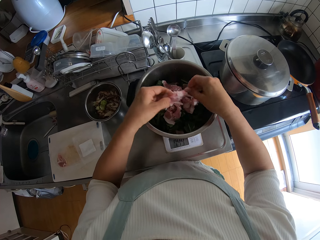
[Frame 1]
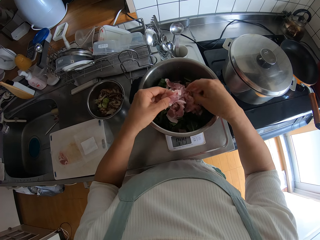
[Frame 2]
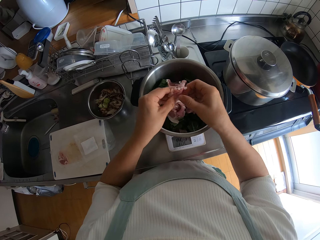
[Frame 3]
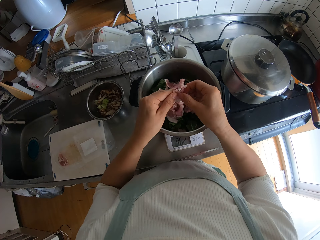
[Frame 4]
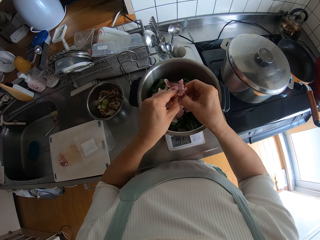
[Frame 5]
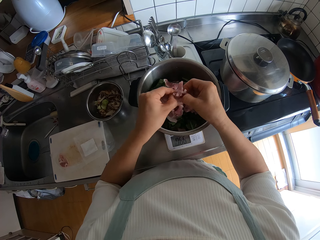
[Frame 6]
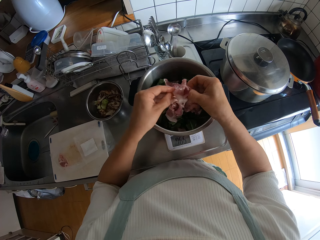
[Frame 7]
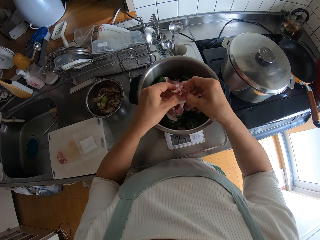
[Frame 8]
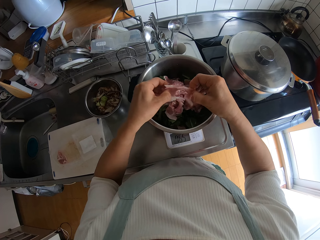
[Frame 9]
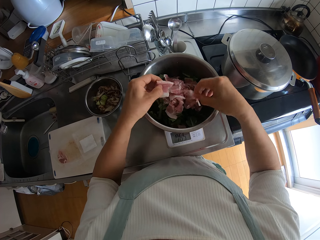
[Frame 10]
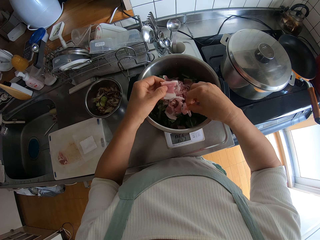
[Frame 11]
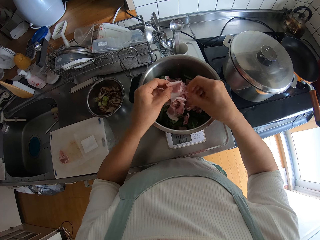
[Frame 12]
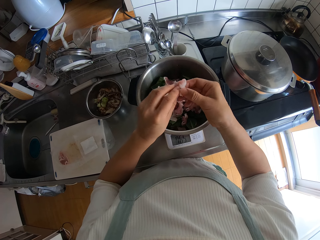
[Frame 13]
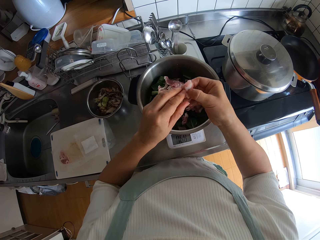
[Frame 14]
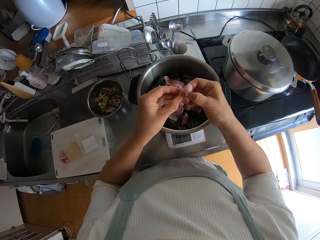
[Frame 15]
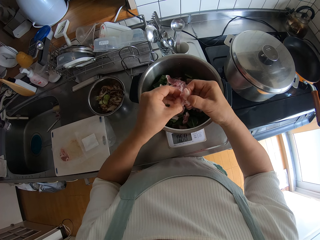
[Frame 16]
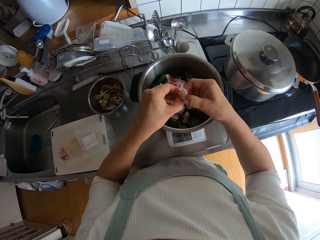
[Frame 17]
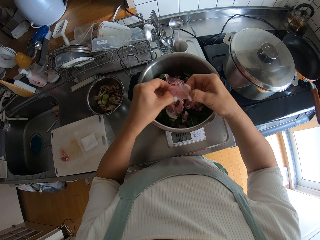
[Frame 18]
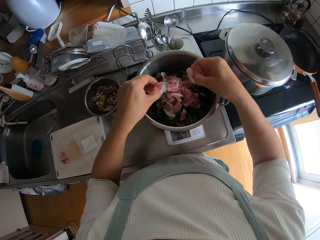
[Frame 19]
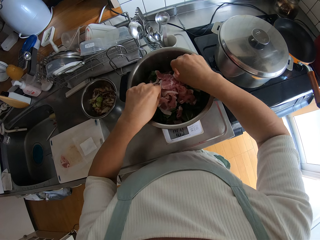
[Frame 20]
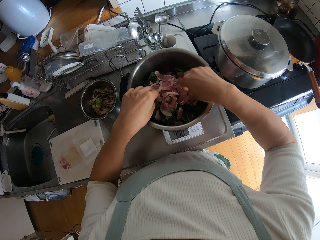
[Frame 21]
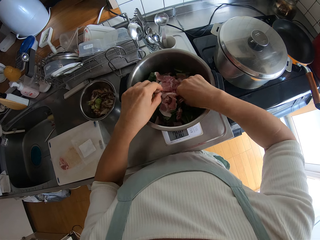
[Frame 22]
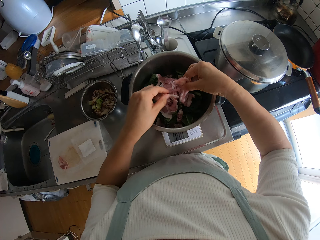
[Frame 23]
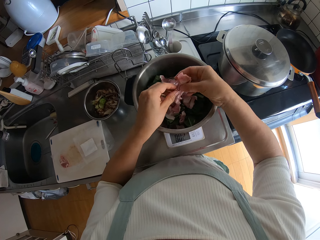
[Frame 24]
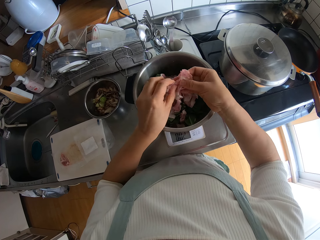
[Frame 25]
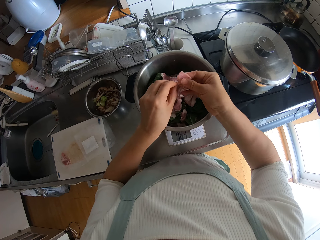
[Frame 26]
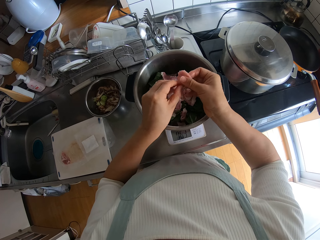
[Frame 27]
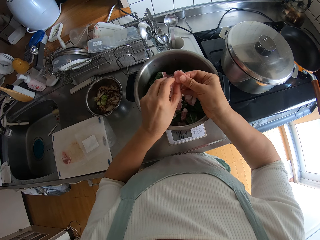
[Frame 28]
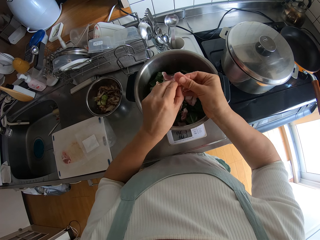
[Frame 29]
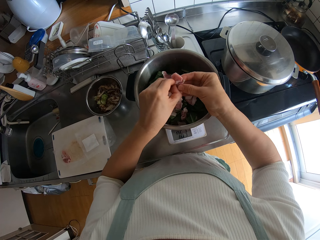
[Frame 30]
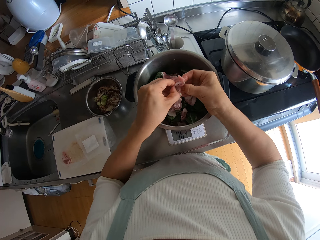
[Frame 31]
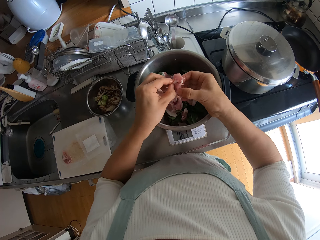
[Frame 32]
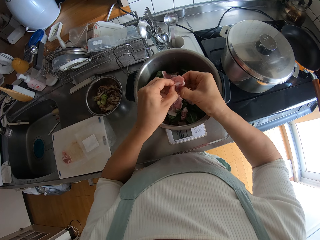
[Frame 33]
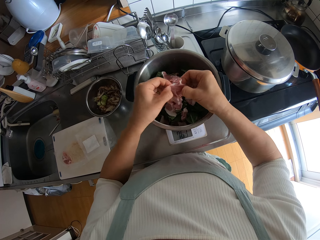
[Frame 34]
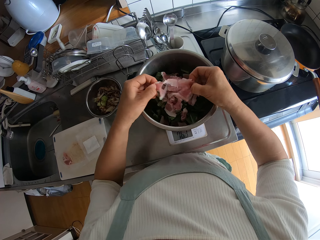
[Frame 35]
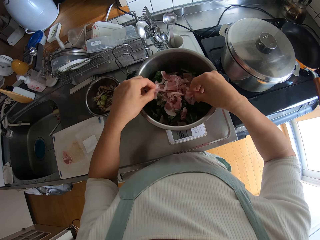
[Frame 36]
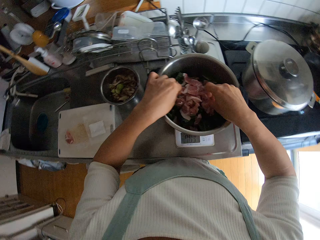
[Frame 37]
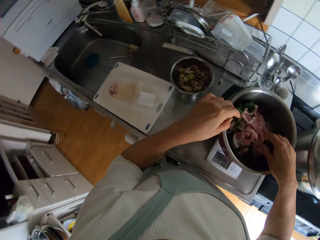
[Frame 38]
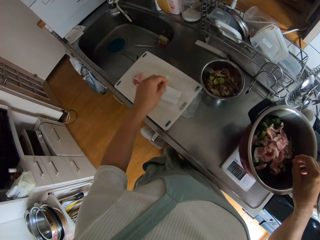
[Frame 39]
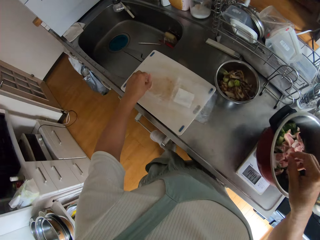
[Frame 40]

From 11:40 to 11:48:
The camera wearer drops the pieces of meat in the pressure cooker pan or bowl on the scale. They separate the steak meat piece. They drop a steak meat piece in the bowl. They separate the steak meat piece. They drop the steak meat pieces in the bowl. They pick a piece of meat from the pressure cooker pan on the scale. They separate the steak meat piece. They drop the pieces of meat in the pressure cooker pan on the scale.
